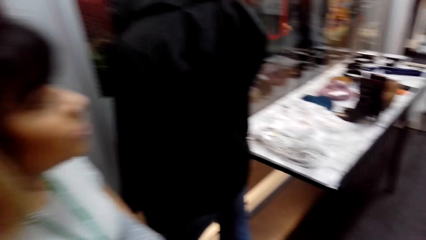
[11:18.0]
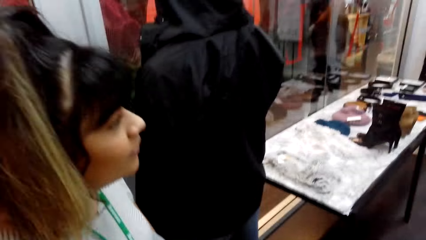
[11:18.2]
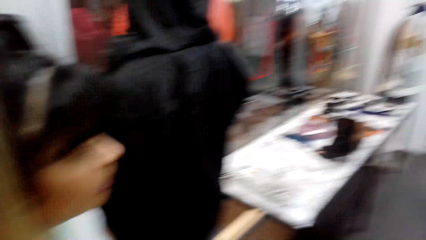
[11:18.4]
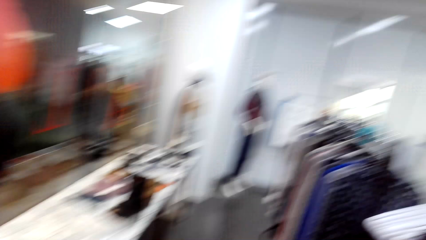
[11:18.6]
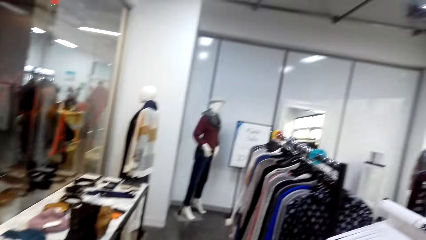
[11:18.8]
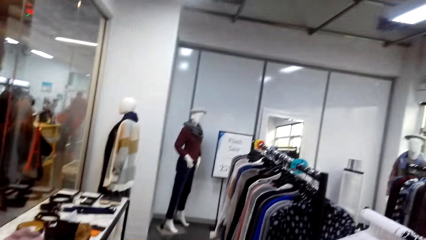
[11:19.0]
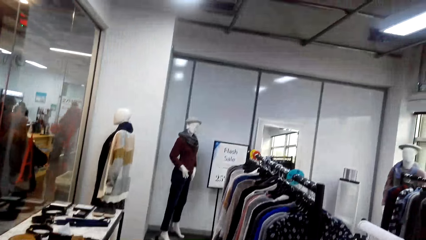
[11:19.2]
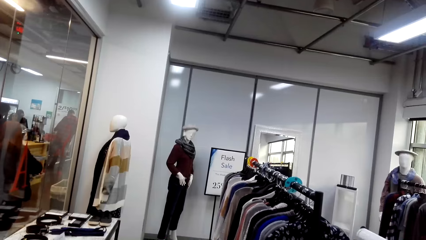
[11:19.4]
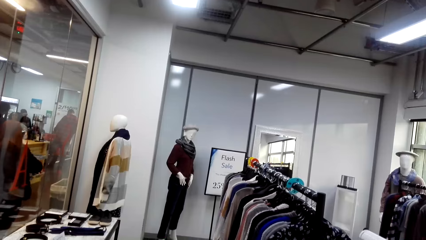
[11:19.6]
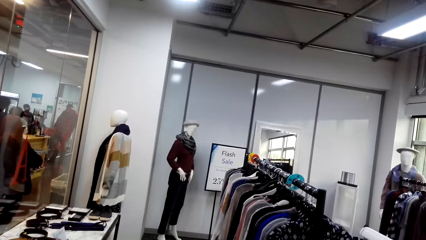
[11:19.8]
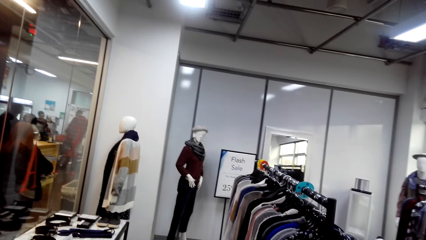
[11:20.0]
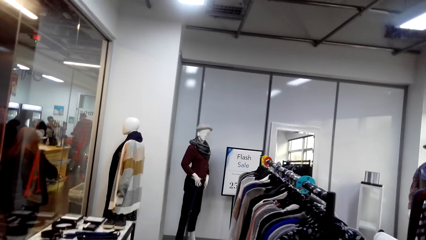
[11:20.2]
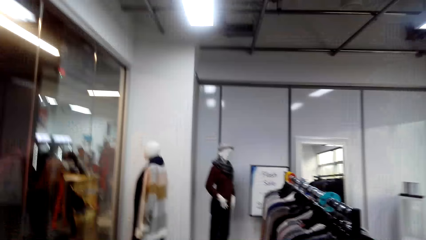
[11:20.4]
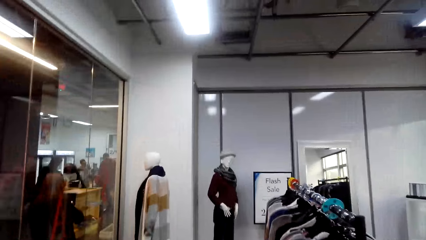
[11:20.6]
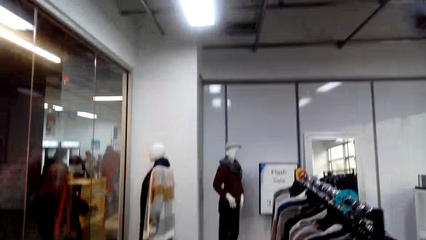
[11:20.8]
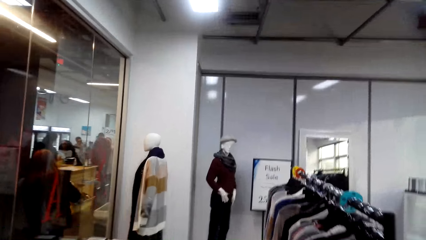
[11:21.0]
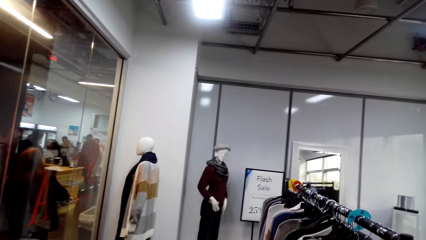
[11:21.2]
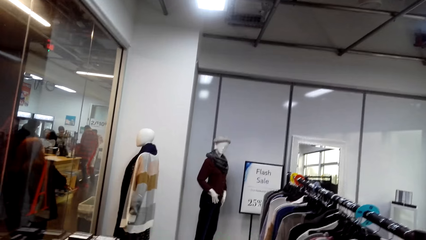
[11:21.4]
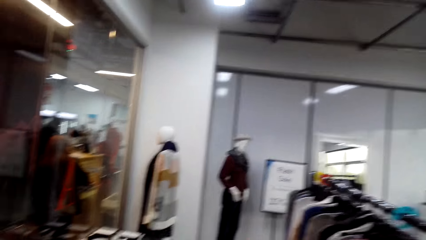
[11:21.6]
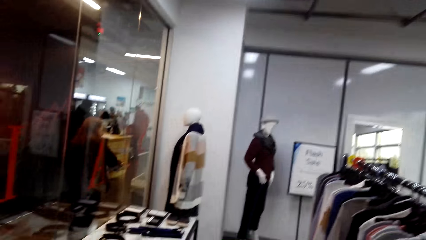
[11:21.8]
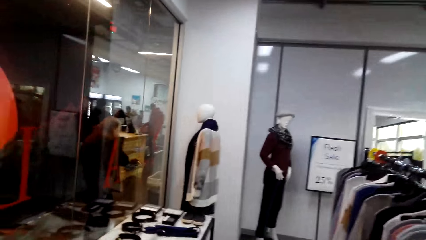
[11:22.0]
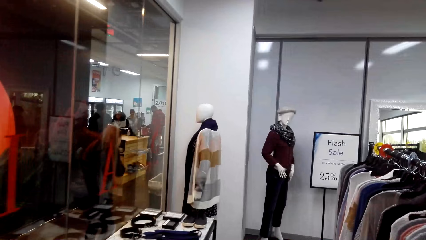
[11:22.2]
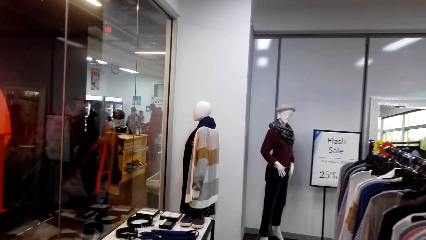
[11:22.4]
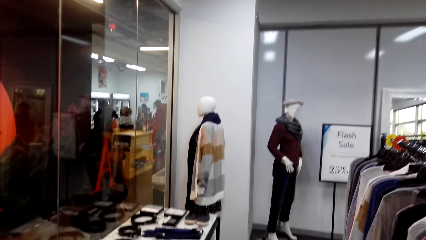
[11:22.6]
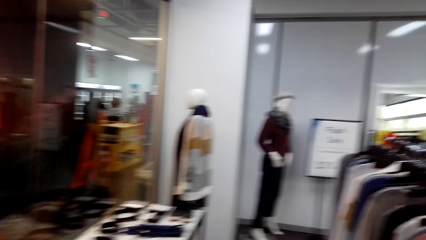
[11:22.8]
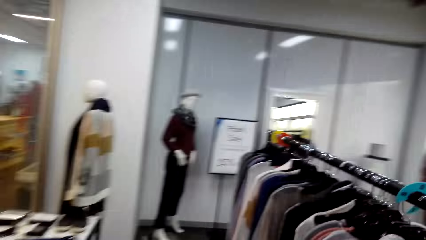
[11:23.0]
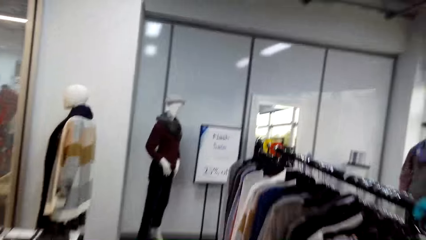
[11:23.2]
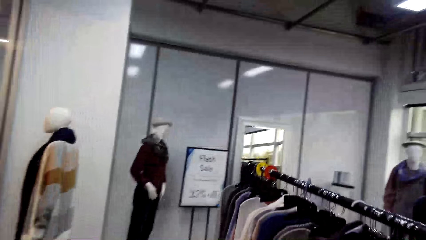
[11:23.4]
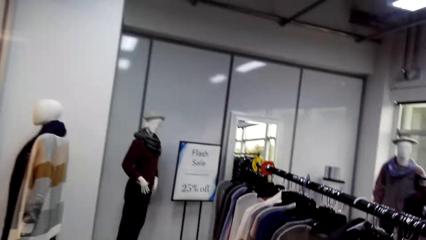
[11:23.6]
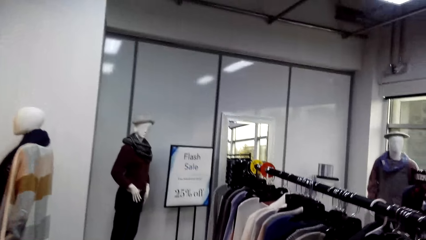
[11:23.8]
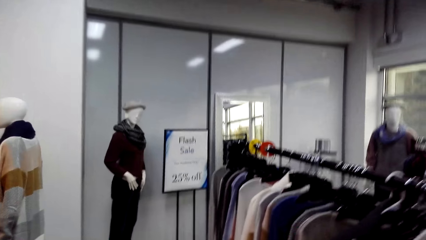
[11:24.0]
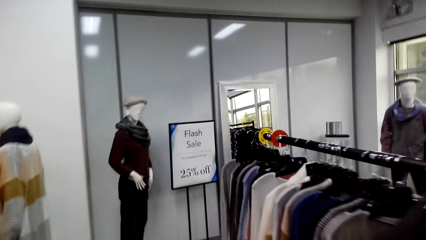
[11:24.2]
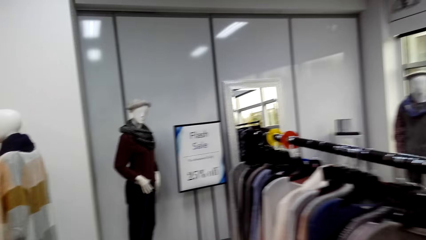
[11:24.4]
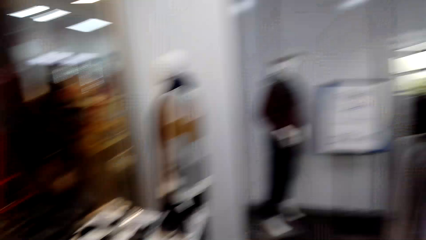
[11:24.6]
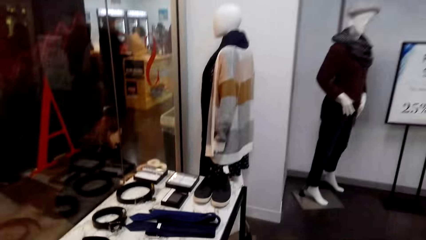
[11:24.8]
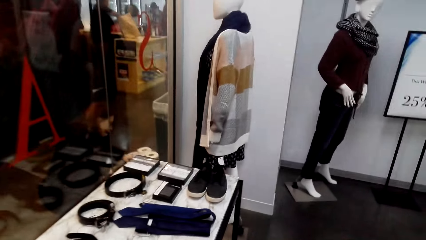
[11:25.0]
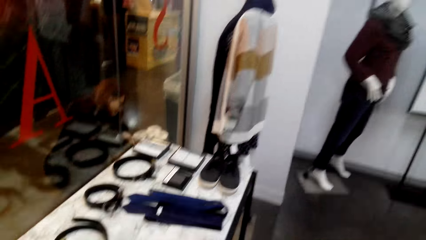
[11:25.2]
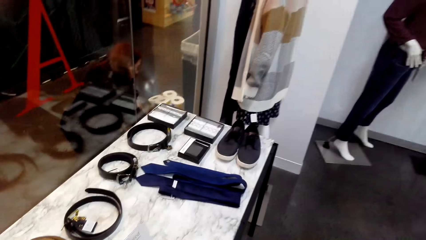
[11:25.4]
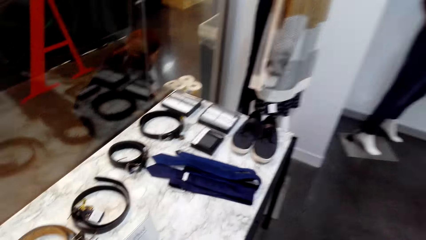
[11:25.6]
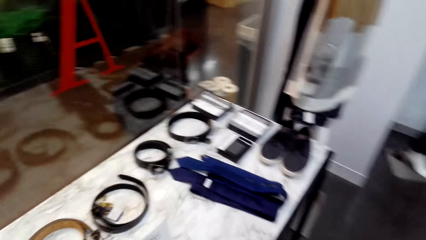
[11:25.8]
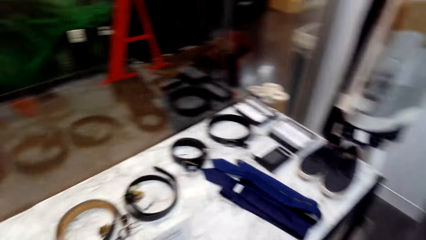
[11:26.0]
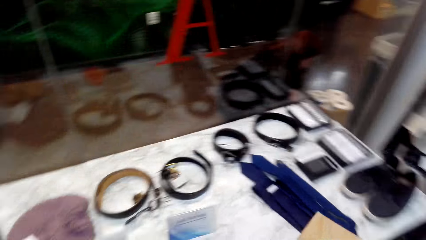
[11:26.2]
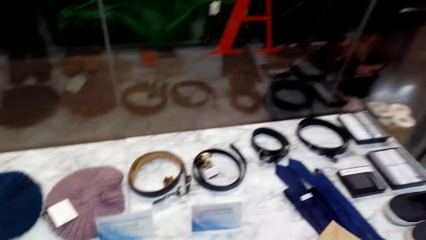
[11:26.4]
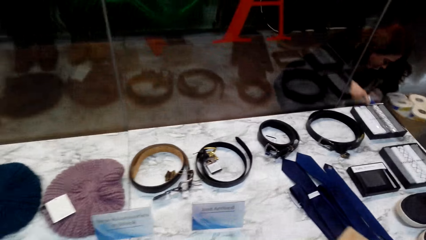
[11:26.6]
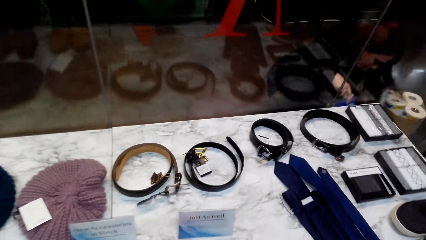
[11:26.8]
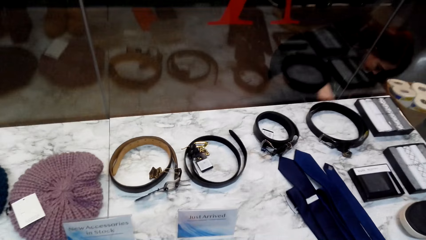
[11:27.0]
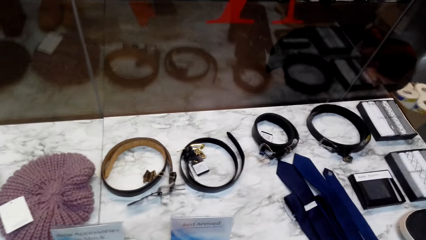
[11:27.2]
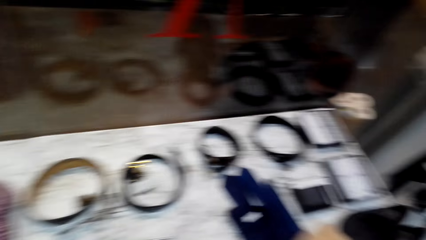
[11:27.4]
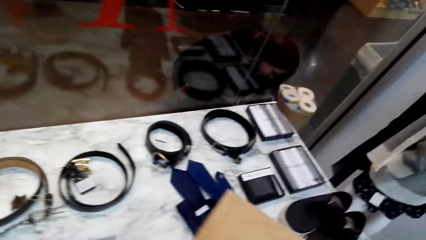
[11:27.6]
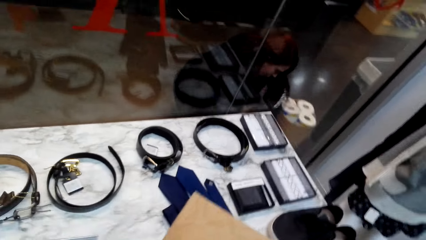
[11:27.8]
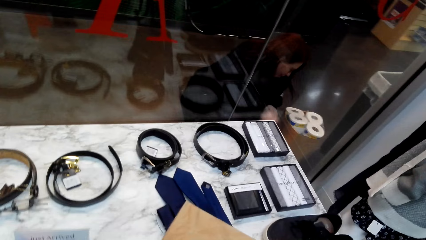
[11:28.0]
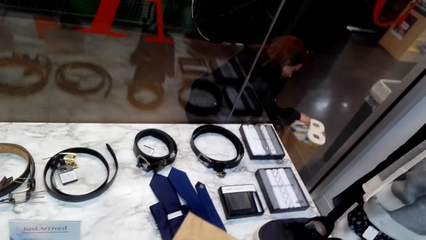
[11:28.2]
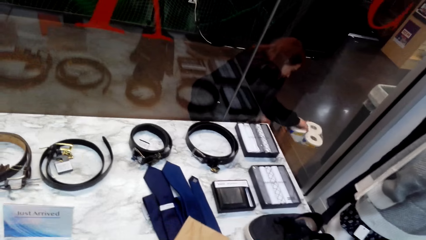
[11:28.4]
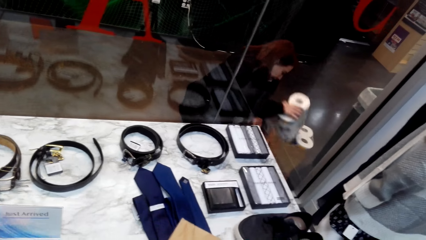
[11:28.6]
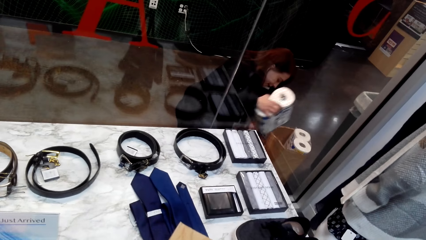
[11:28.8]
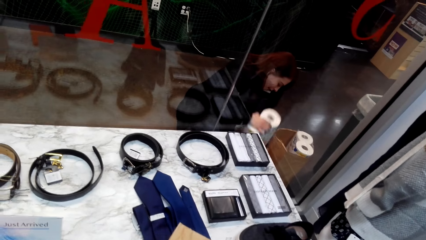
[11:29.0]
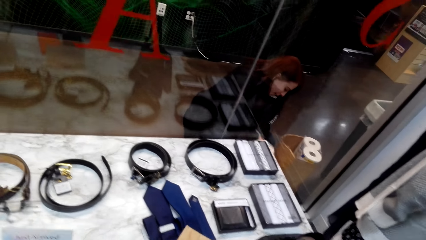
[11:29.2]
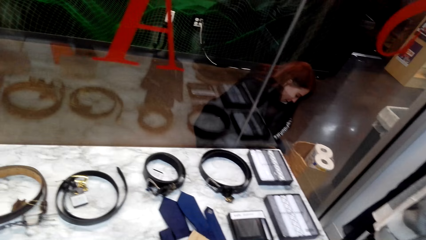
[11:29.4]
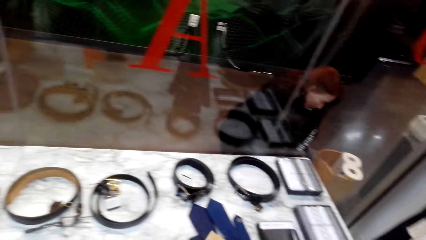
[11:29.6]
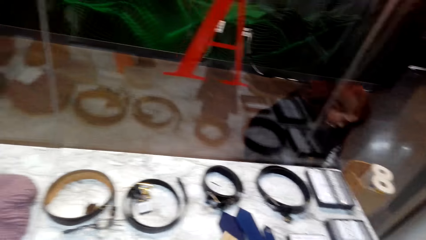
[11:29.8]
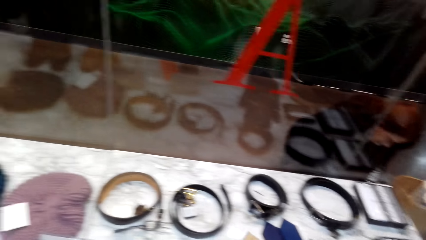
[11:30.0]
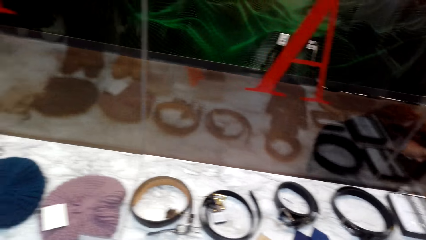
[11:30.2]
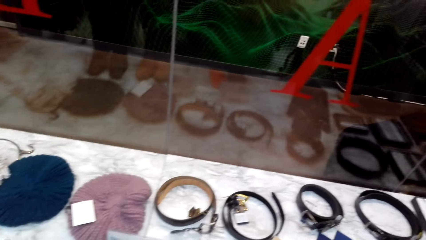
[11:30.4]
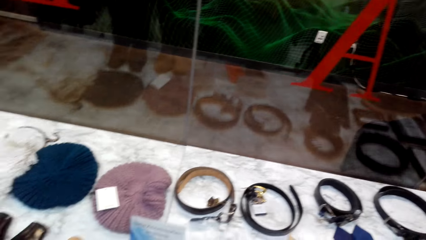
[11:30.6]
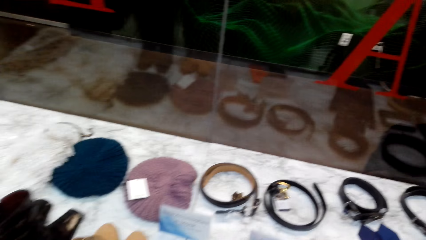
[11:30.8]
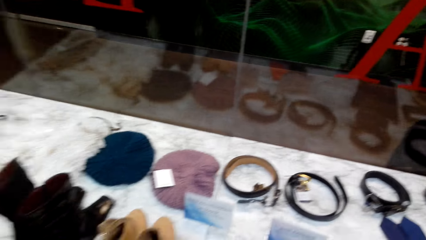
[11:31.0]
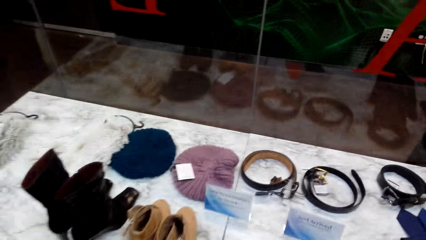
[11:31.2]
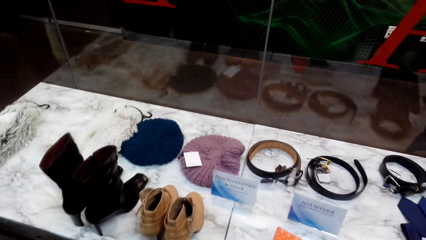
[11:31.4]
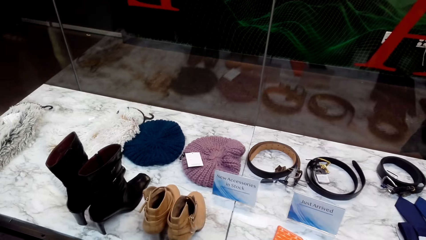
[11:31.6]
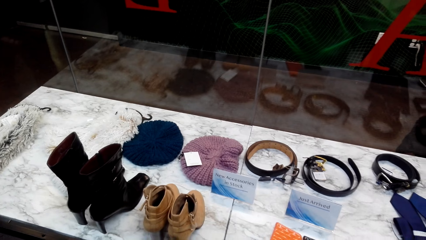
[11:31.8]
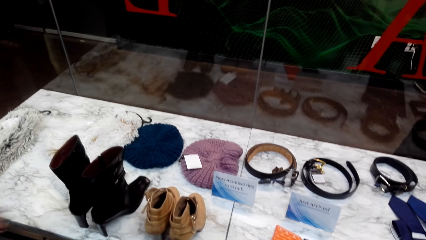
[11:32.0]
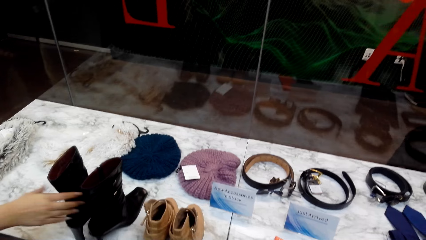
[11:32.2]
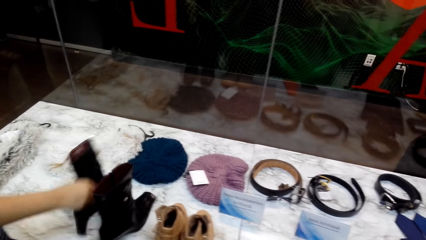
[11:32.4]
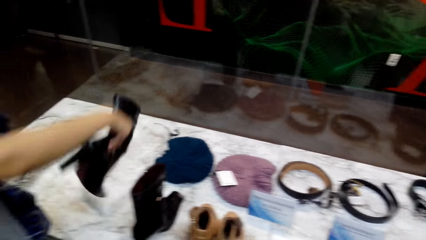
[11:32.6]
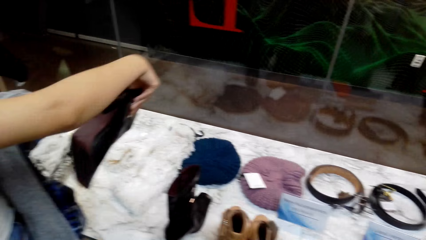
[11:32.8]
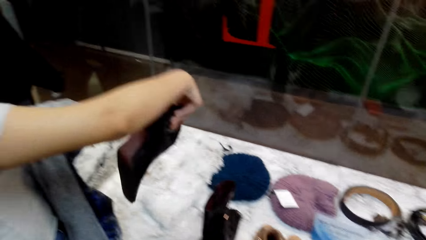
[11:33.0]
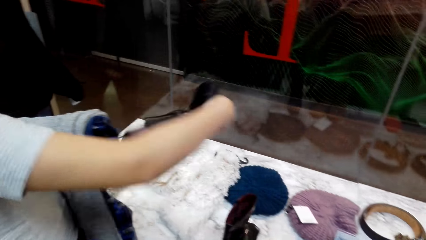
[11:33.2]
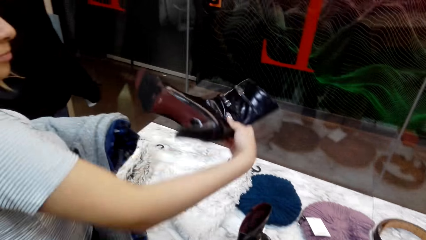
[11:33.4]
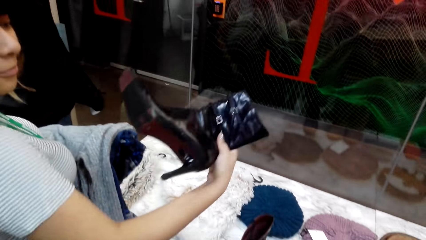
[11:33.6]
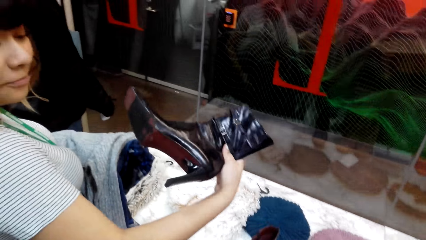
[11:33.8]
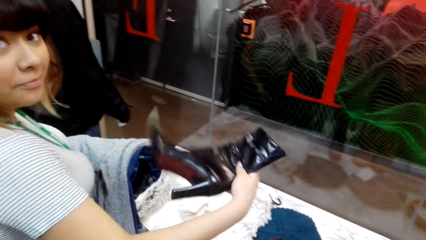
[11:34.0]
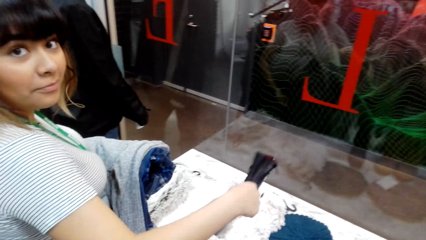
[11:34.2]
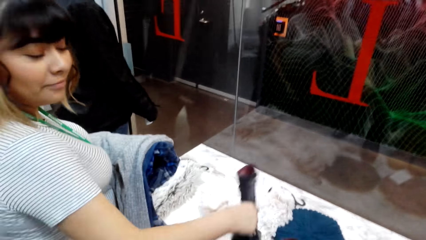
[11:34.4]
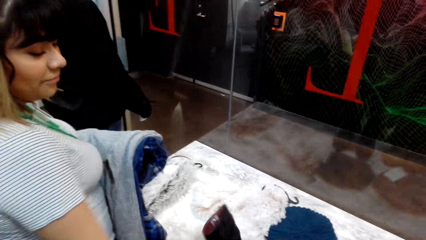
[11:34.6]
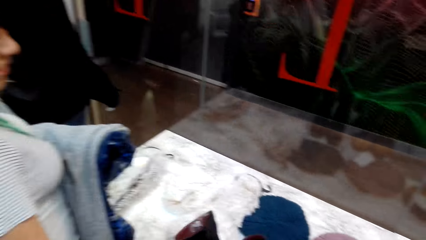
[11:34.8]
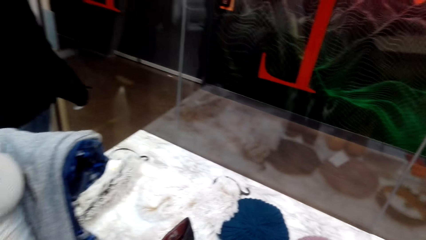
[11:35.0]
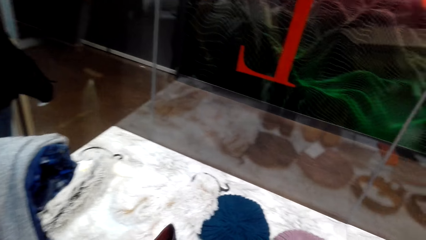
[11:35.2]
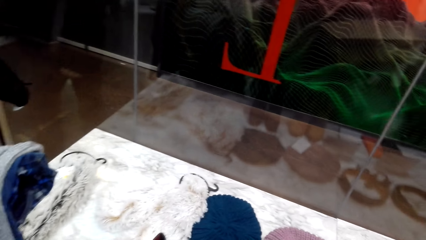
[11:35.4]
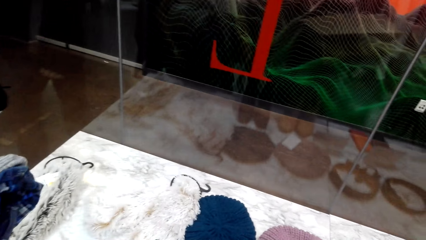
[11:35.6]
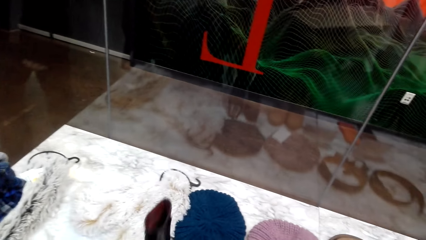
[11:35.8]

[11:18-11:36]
The camera wearer and a woman walk around in the clothes shop. The camera wearer views items on a table. The woman picks up a shoe.
